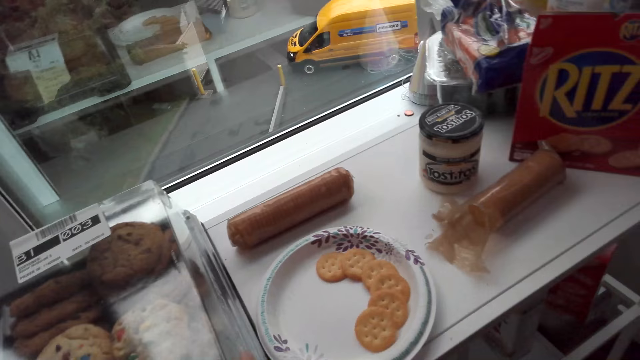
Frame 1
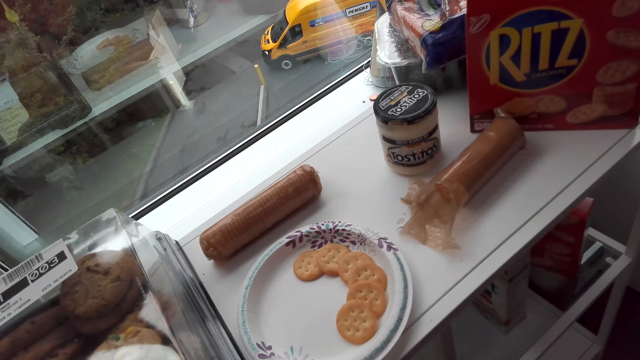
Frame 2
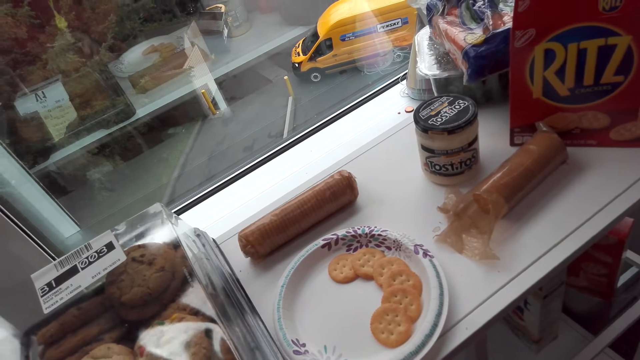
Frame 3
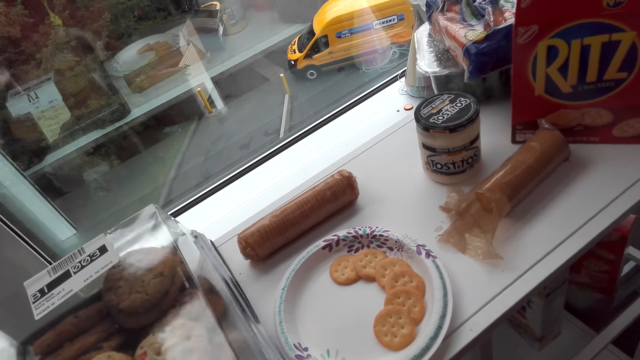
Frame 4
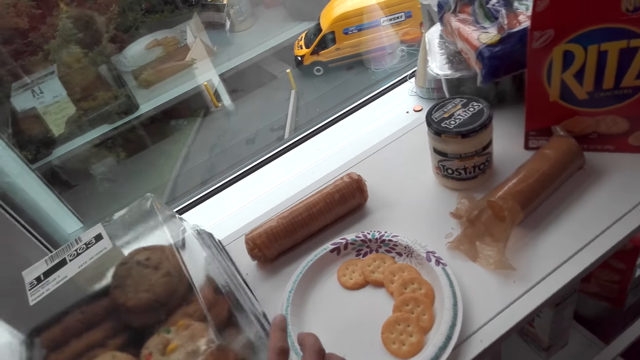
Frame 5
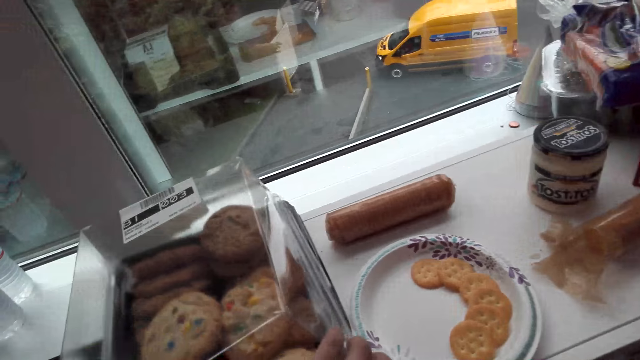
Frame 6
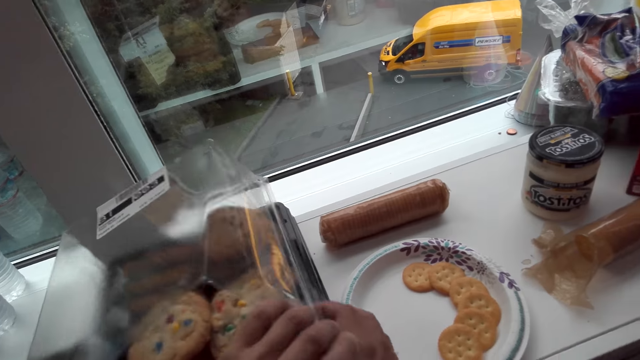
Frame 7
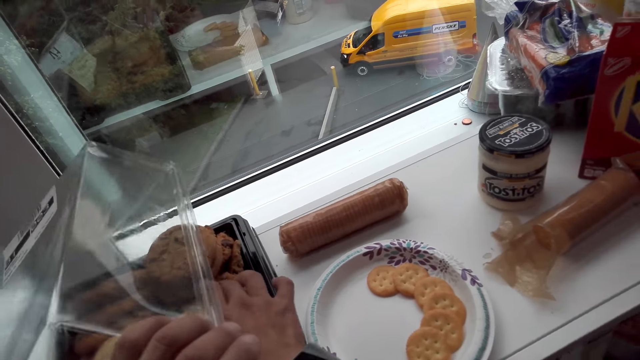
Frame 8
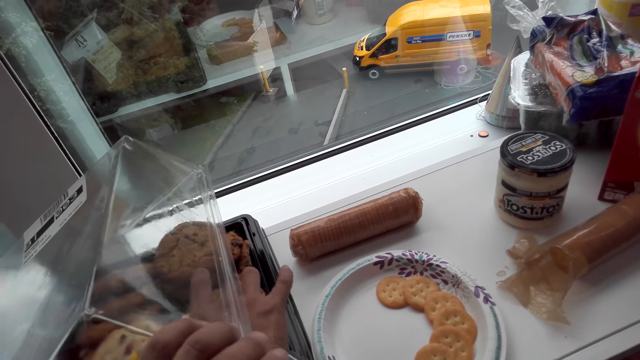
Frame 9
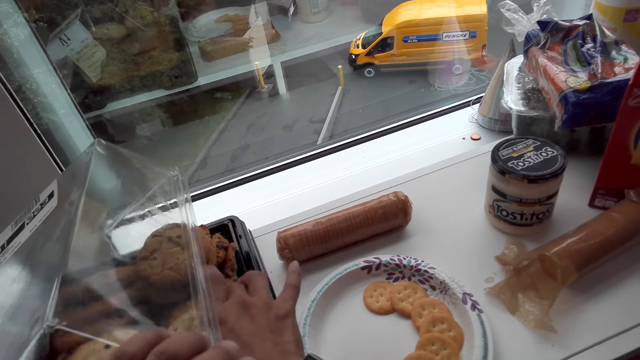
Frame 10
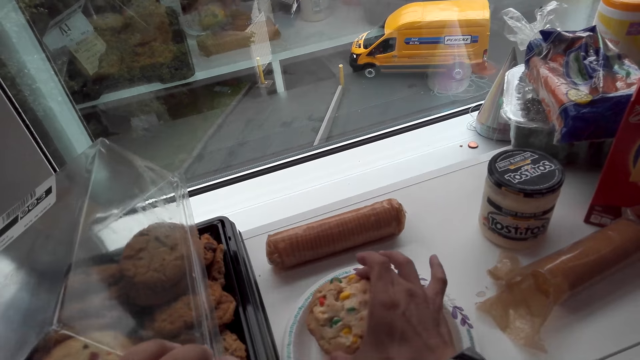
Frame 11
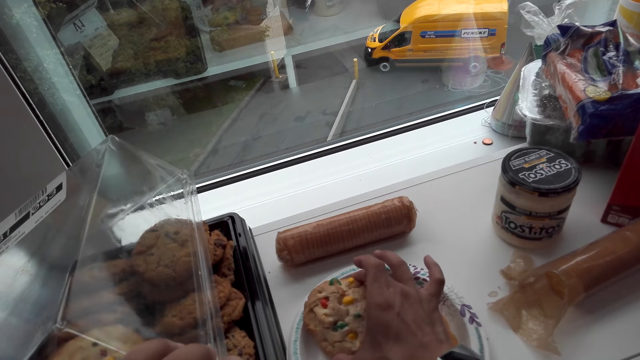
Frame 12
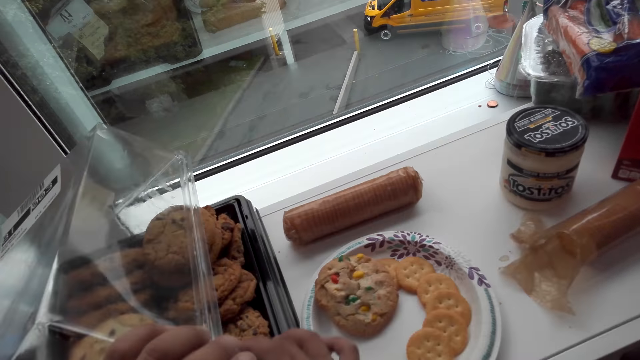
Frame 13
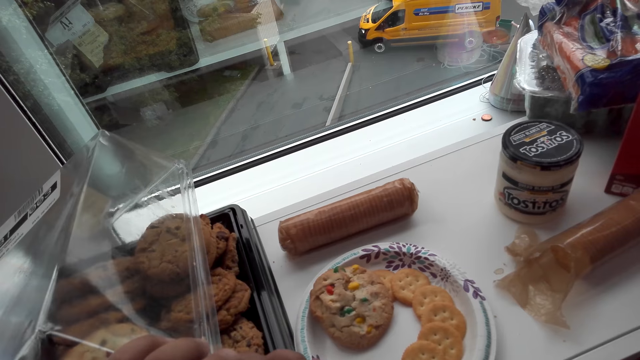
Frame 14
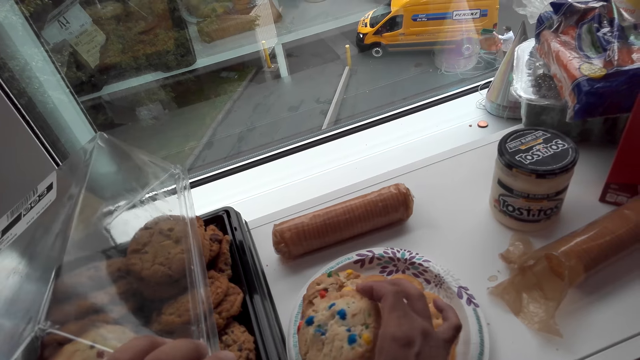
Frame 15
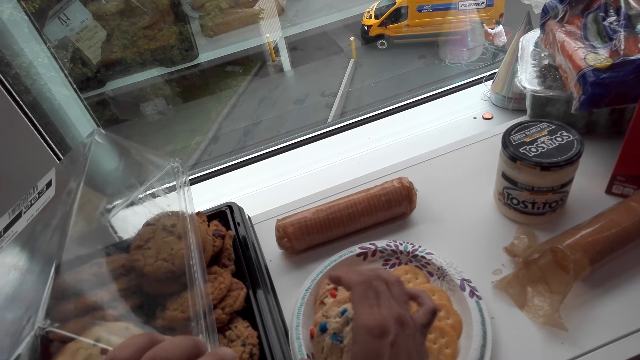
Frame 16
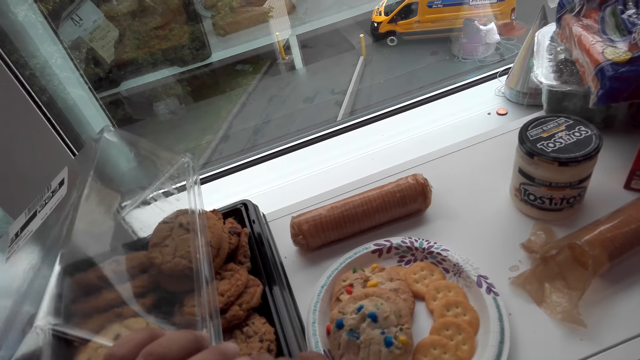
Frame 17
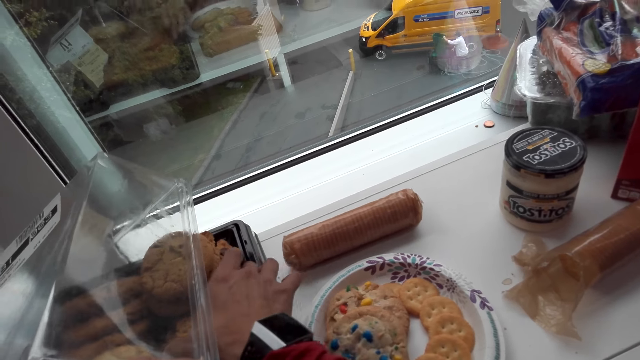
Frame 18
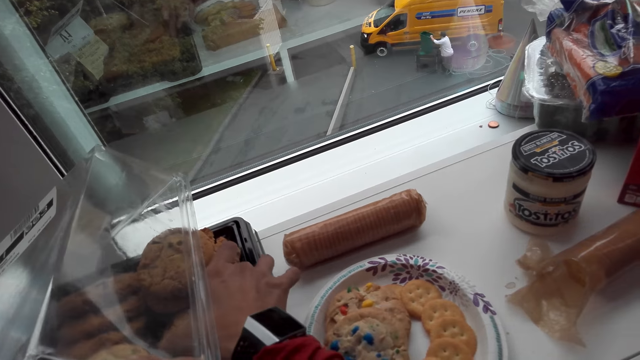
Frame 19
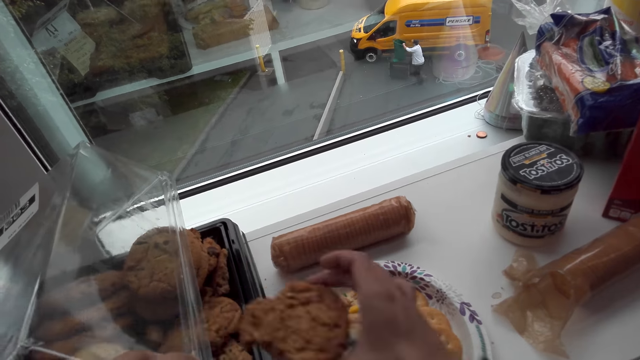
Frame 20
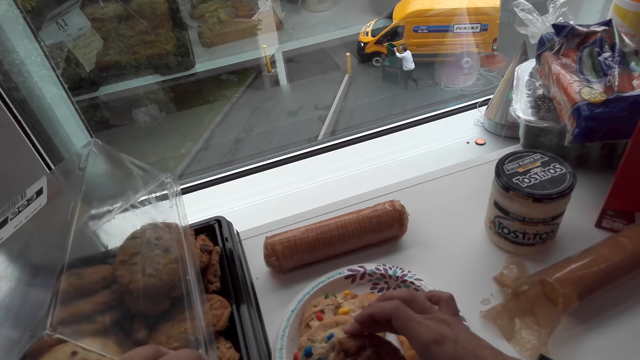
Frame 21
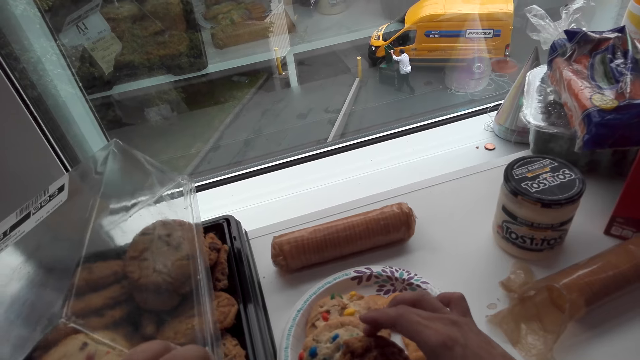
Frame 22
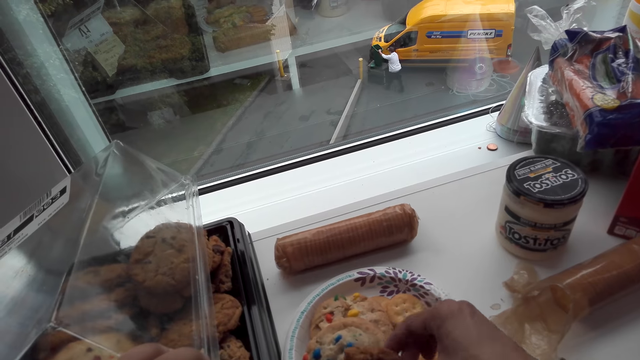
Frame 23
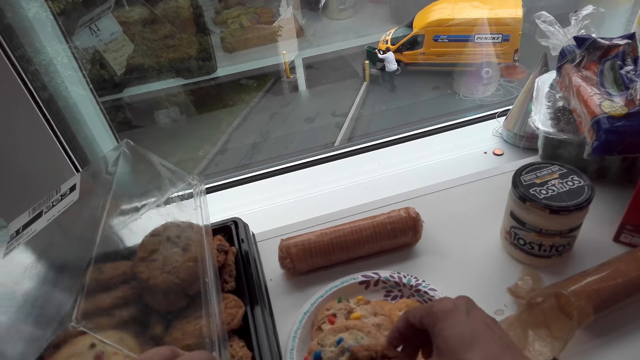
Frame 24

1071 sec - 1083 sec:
The camera wearer opens a packet of cookies. They sort them in a plate. They pick a cookie from the packet and place the cookie on the plate. They pick another cookie from the packet and place the cookie on the plate. They pick another cookie from the packet and place the cookie on the plate.

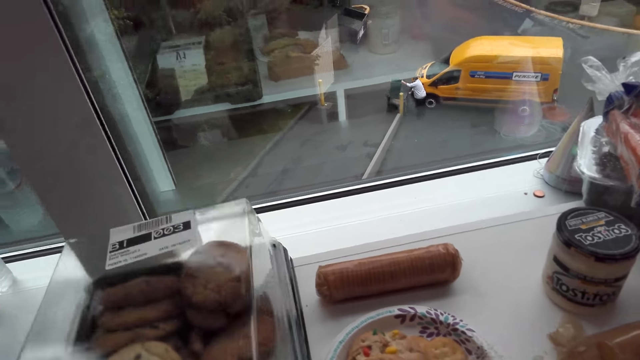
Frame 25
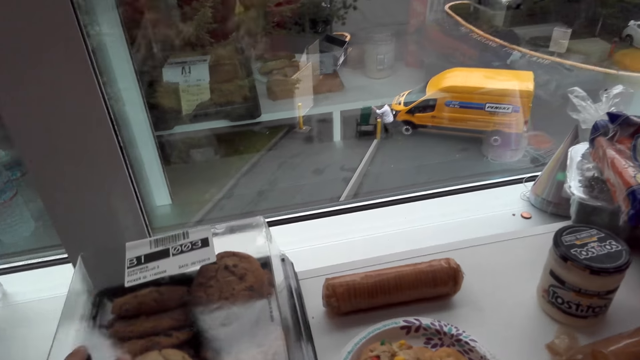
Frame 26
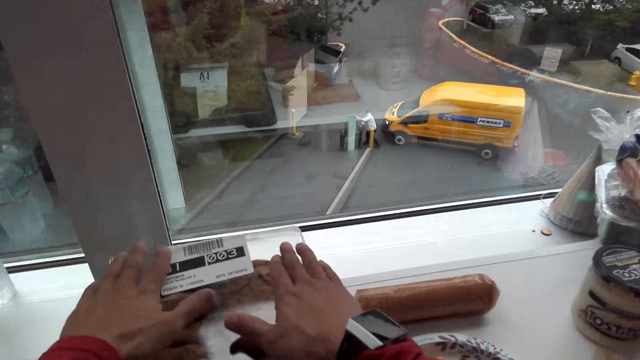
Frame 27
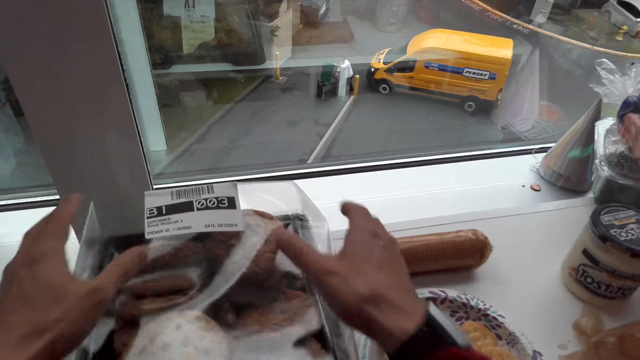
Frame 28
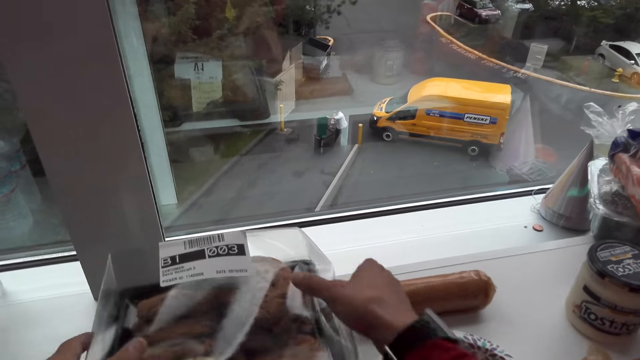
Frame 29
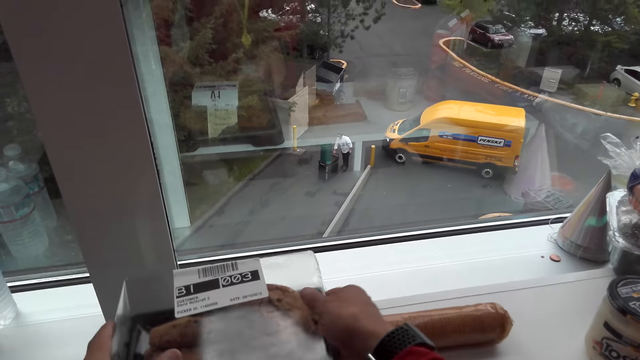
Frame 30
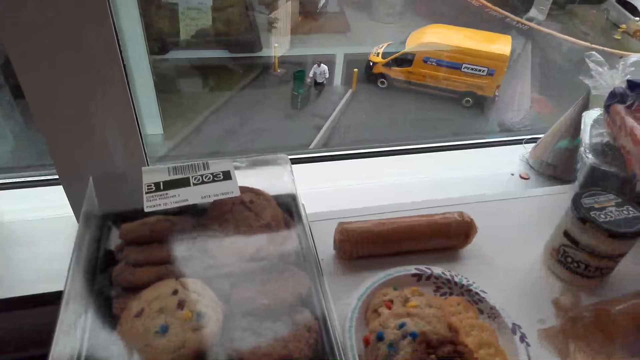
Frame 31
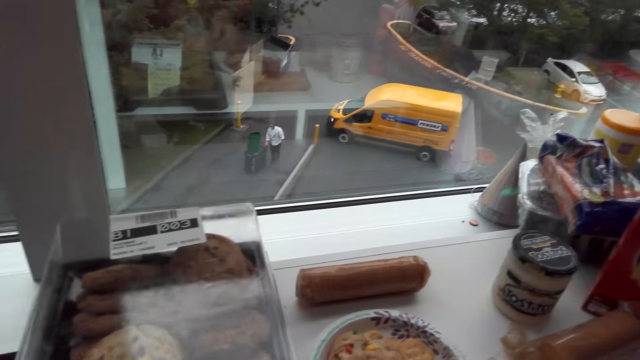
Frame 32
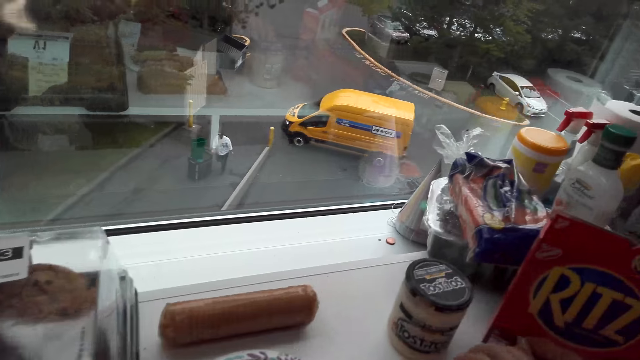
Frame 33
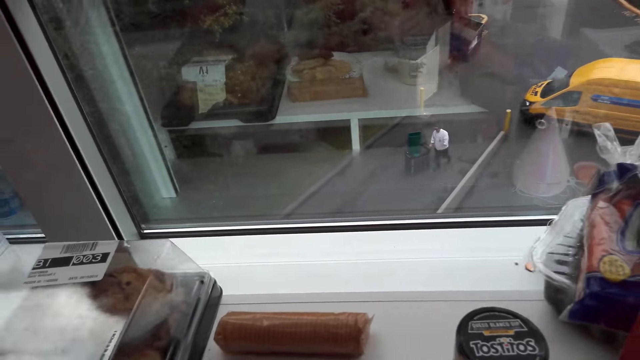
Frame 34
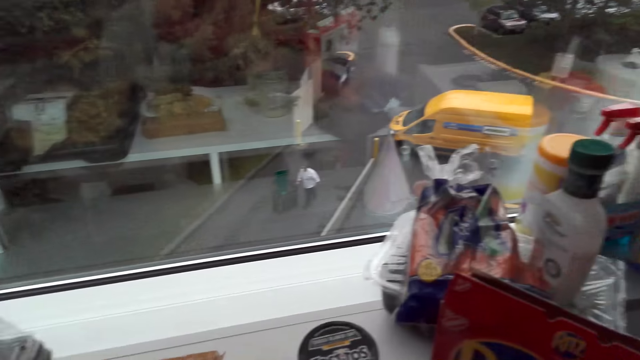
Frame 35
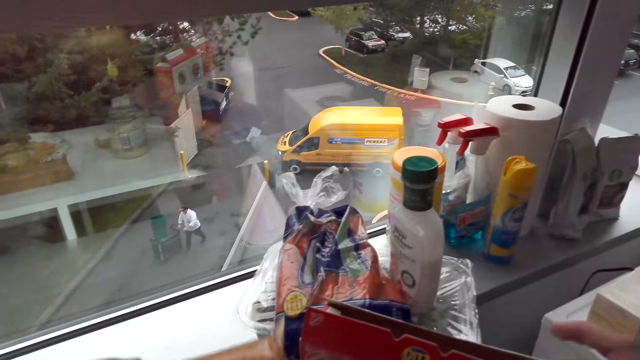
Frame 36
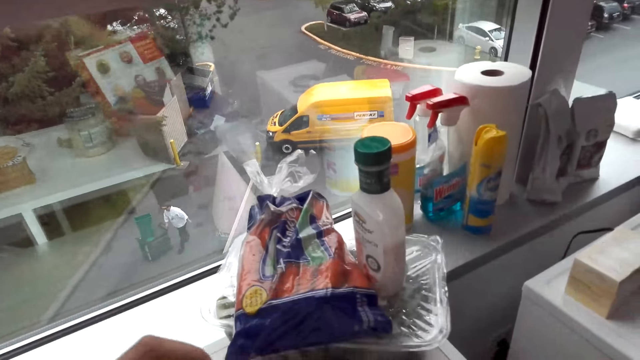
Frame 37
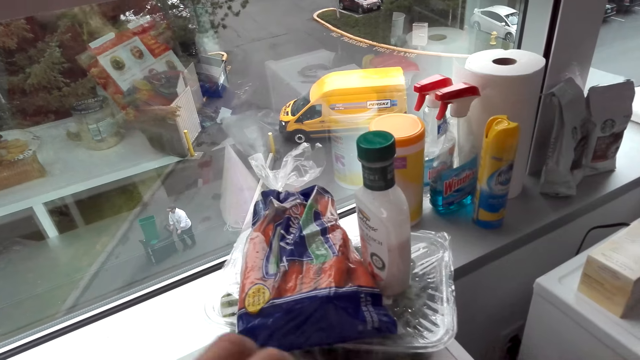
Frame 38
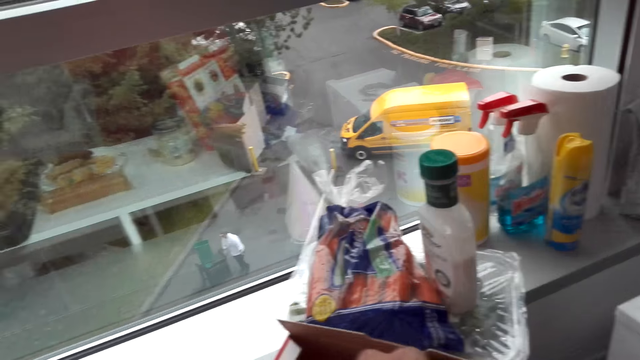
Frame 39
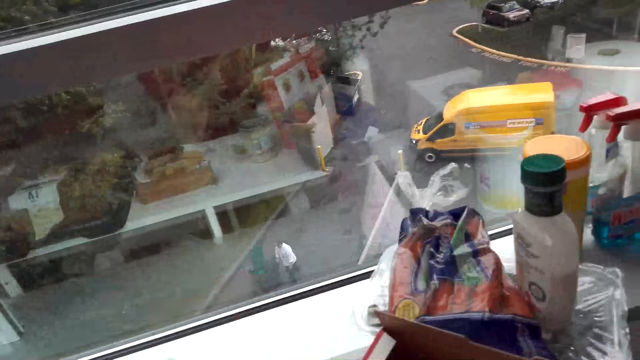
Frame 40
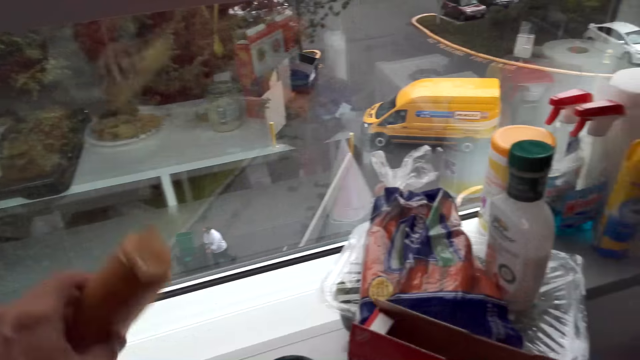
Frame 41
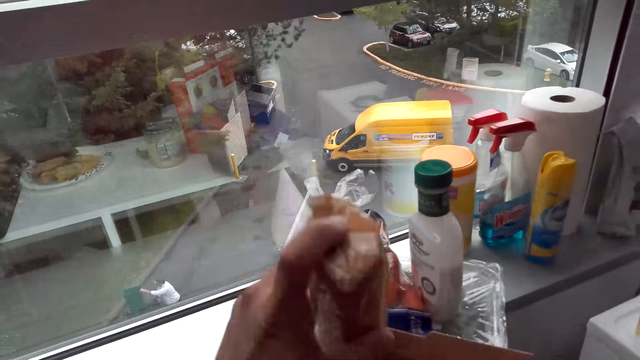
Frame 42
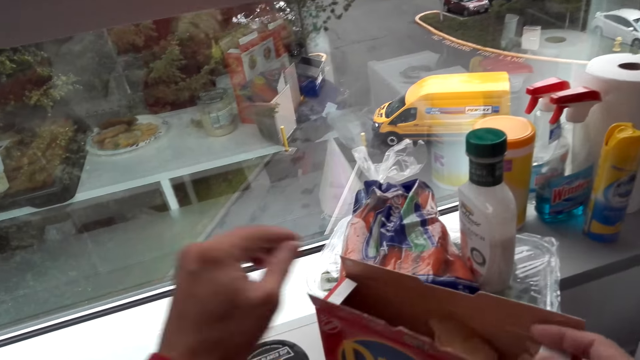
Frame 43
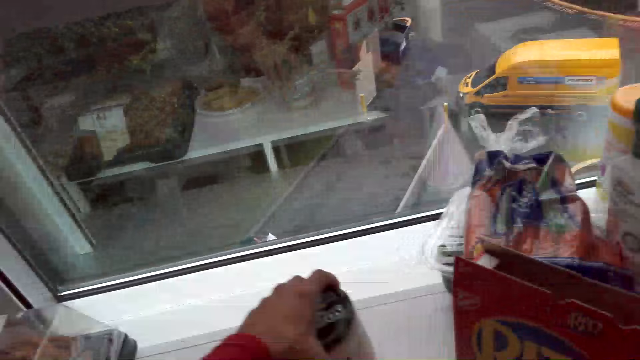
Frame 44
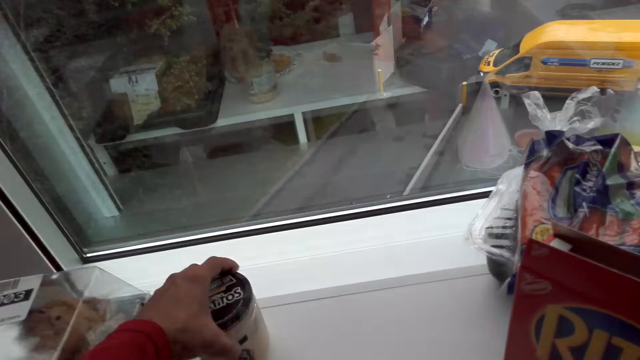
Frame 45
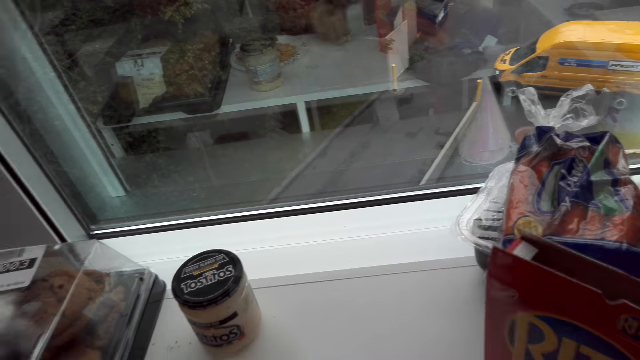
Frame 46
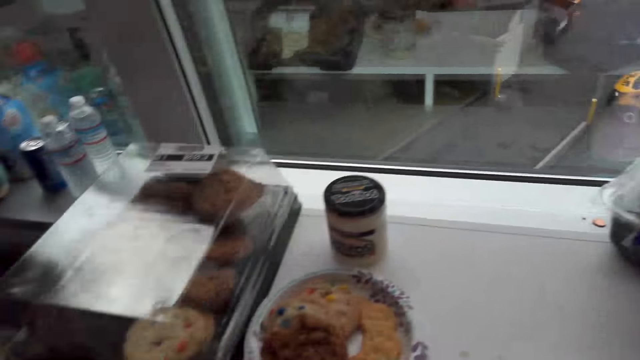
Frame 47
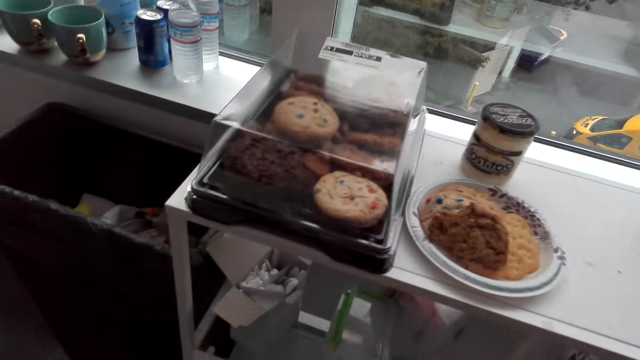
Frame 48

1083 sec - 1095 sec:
The camera wearer closes a packet of cookies. They move around the room. They place a packet of biscuits in a box. They move a can on the stand.
